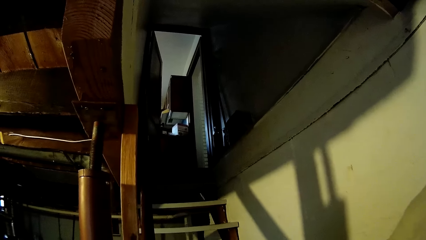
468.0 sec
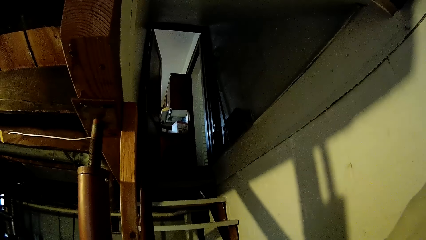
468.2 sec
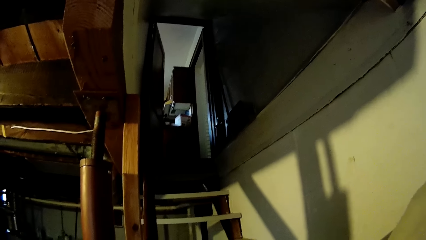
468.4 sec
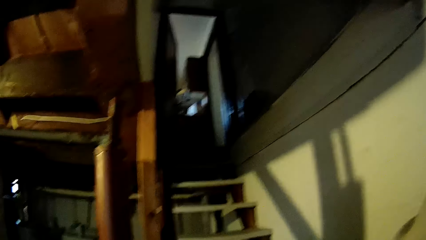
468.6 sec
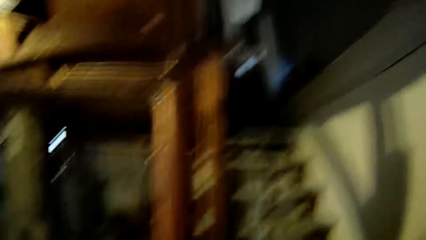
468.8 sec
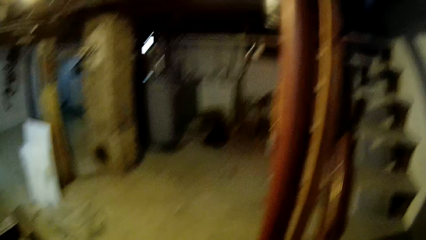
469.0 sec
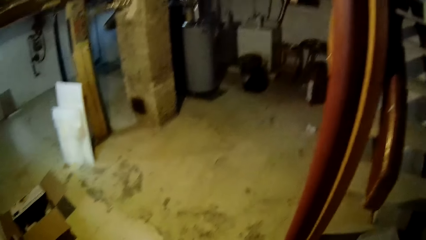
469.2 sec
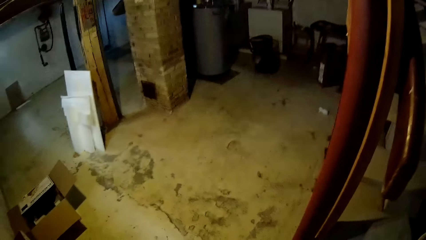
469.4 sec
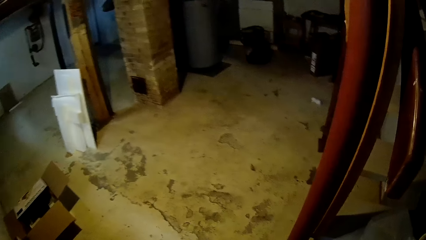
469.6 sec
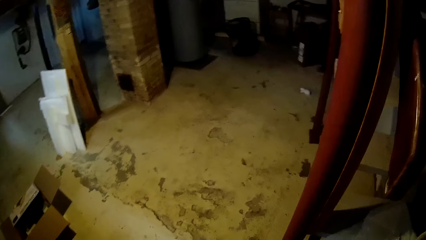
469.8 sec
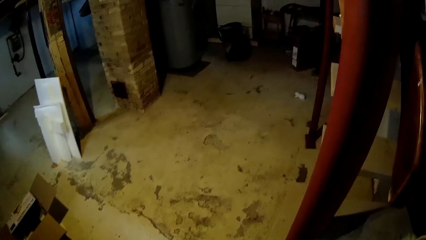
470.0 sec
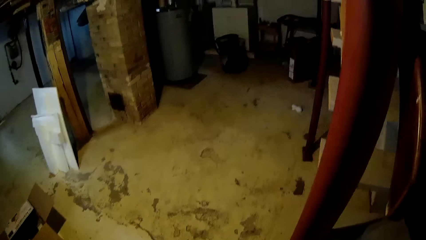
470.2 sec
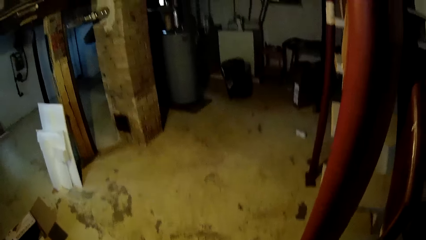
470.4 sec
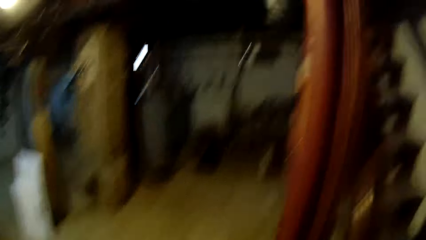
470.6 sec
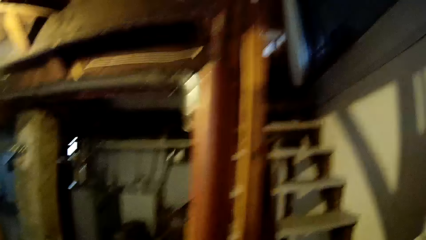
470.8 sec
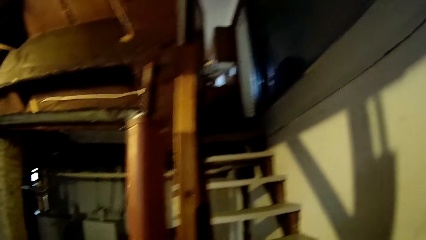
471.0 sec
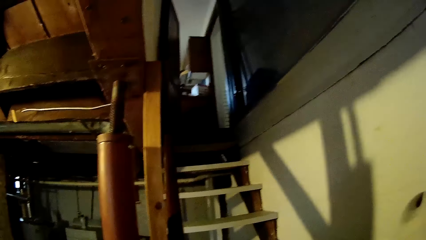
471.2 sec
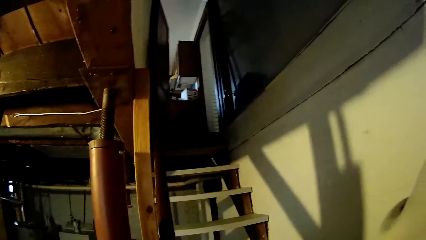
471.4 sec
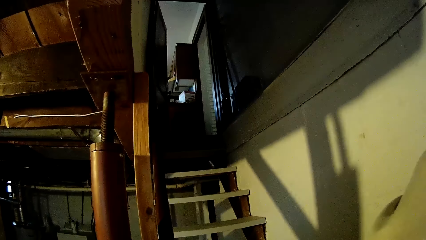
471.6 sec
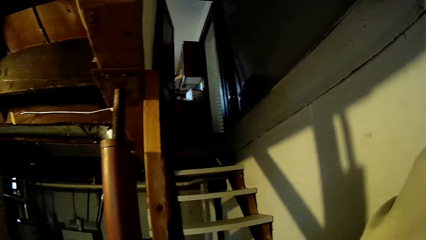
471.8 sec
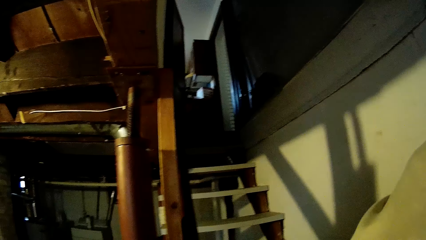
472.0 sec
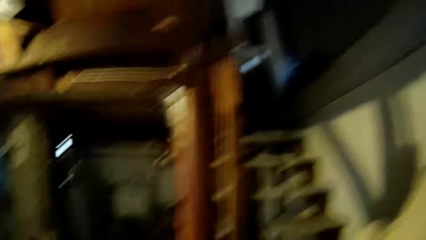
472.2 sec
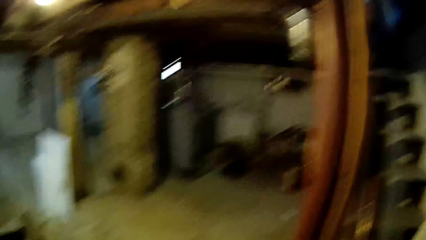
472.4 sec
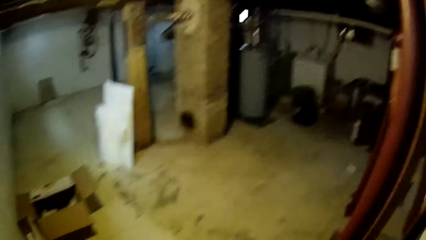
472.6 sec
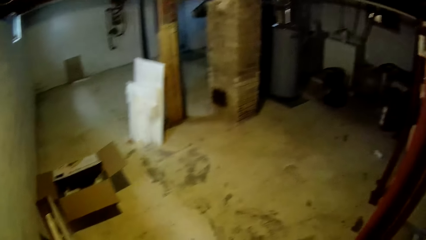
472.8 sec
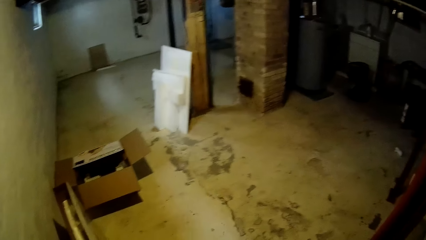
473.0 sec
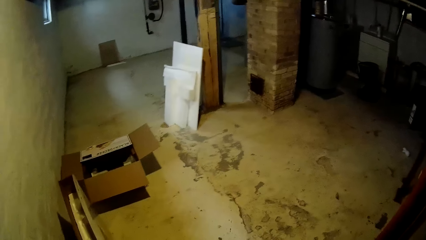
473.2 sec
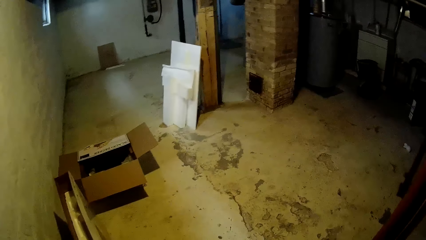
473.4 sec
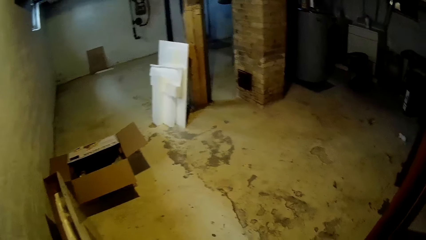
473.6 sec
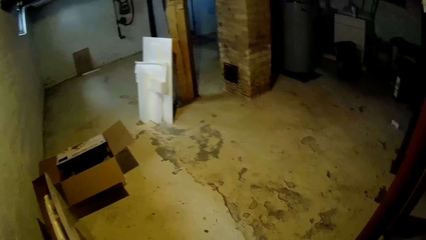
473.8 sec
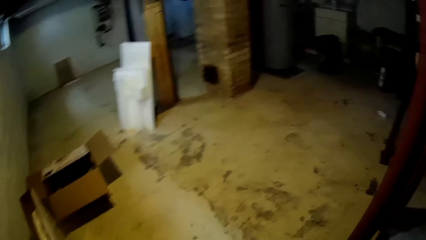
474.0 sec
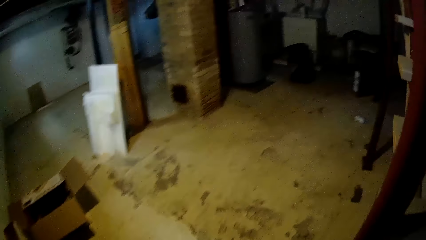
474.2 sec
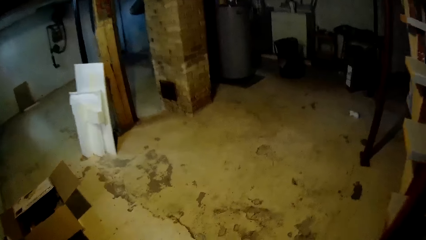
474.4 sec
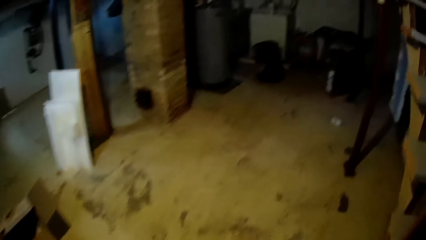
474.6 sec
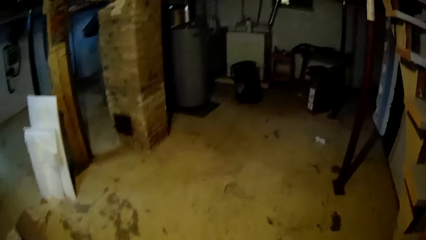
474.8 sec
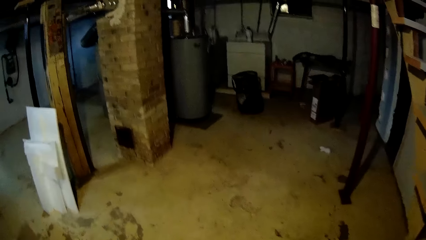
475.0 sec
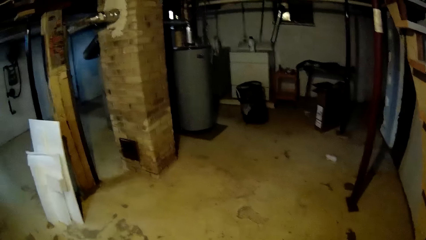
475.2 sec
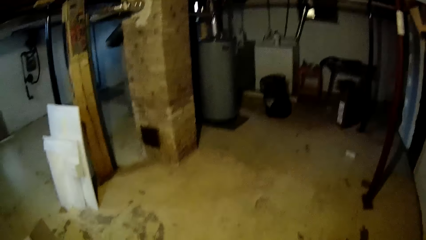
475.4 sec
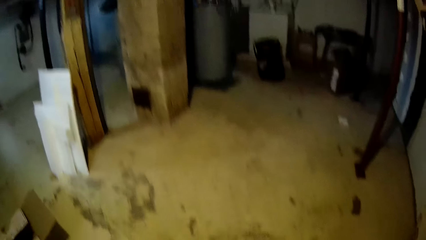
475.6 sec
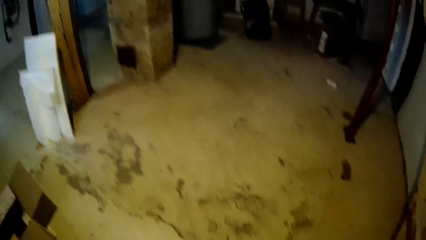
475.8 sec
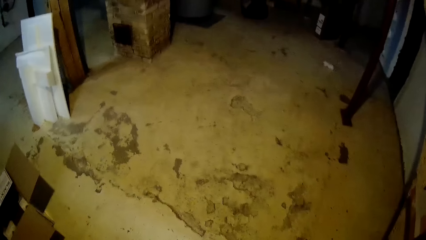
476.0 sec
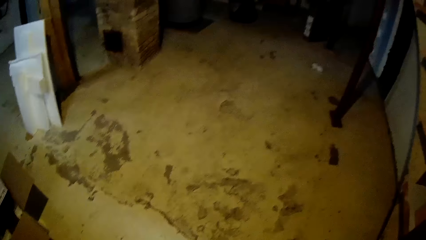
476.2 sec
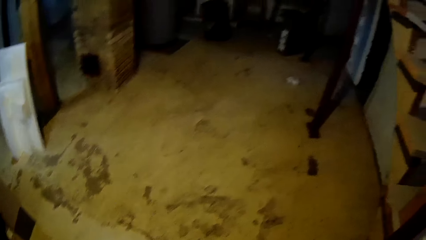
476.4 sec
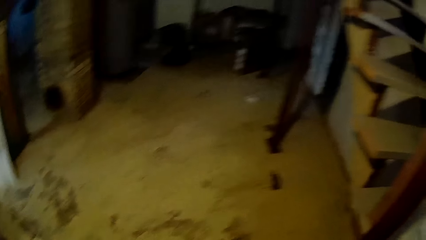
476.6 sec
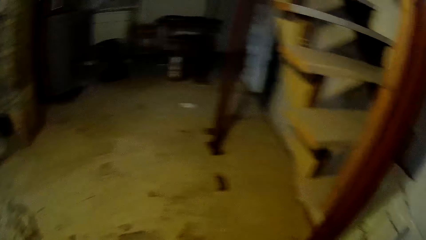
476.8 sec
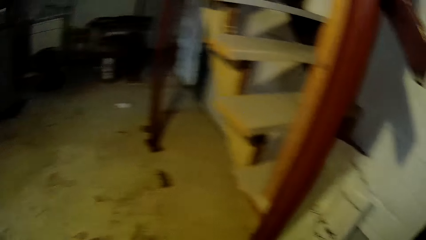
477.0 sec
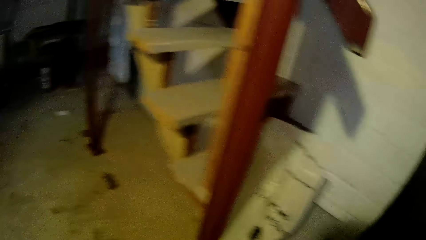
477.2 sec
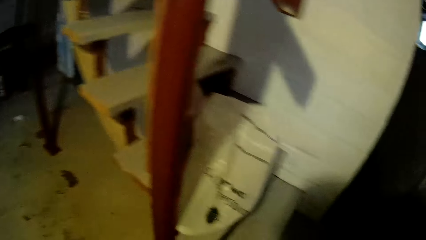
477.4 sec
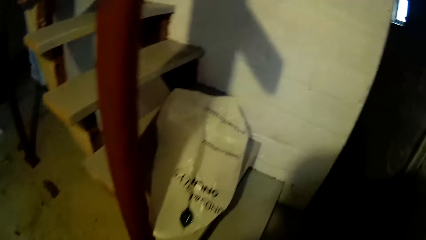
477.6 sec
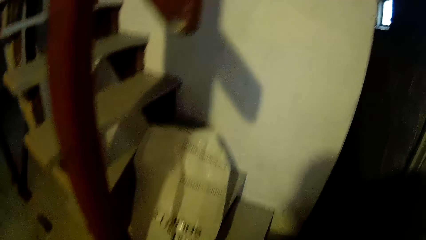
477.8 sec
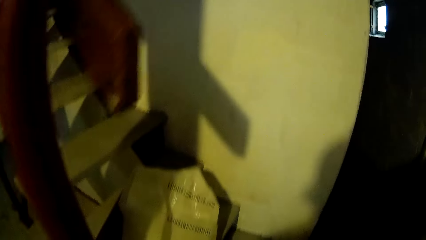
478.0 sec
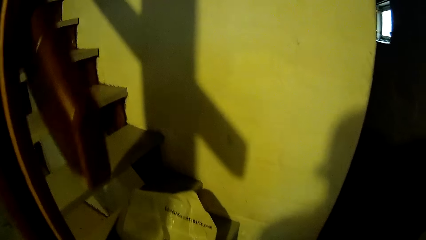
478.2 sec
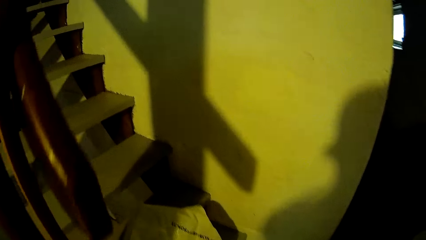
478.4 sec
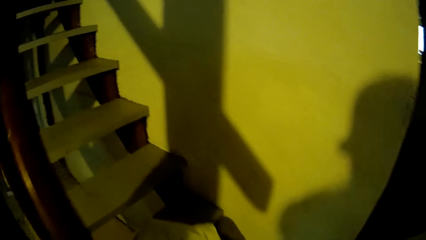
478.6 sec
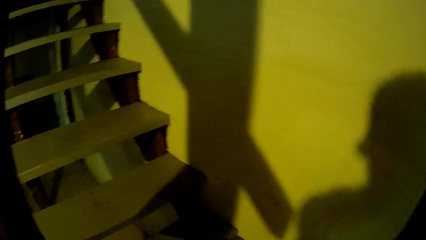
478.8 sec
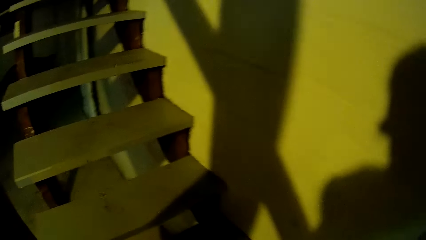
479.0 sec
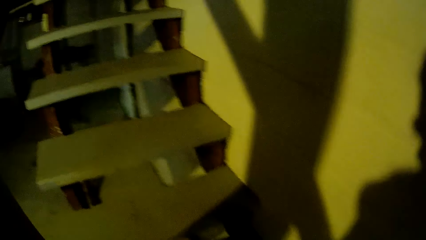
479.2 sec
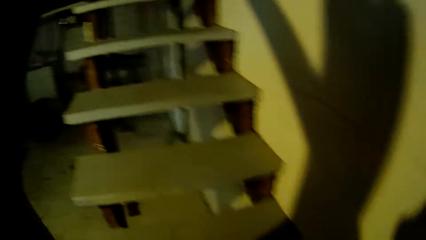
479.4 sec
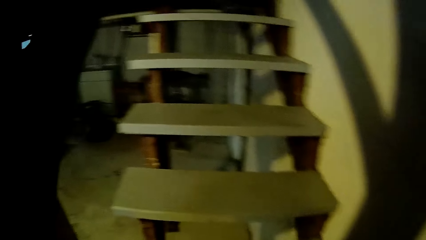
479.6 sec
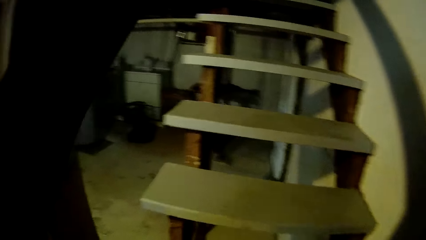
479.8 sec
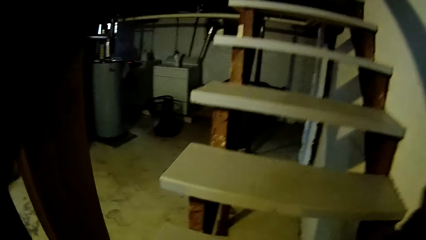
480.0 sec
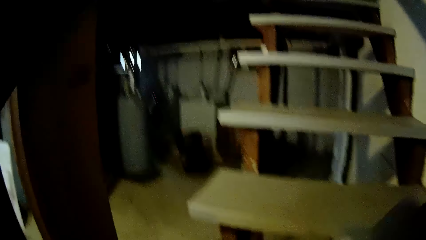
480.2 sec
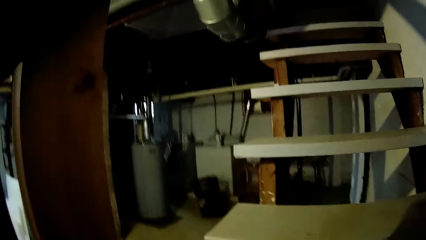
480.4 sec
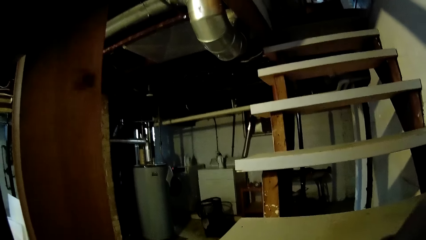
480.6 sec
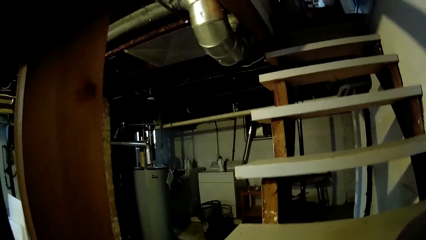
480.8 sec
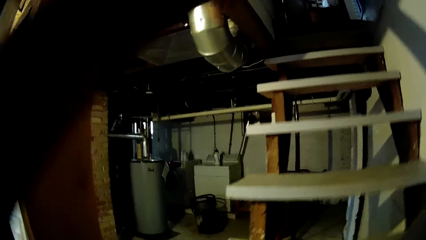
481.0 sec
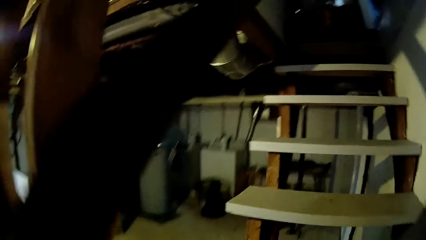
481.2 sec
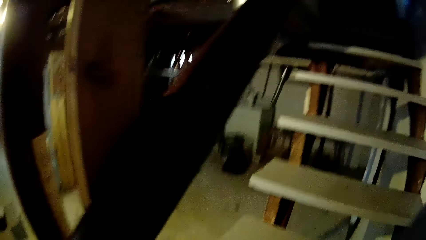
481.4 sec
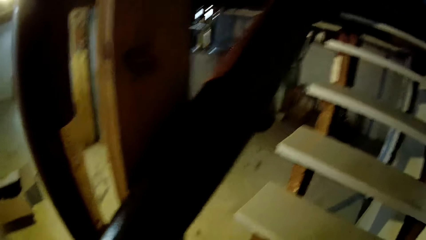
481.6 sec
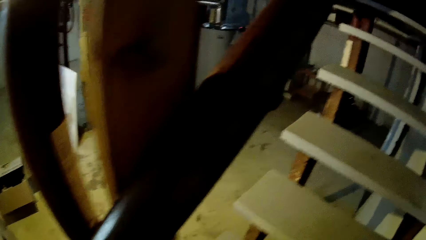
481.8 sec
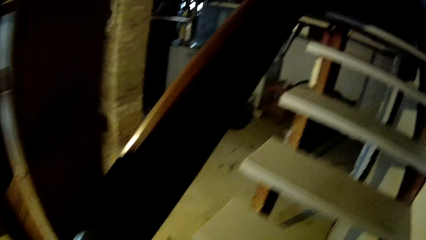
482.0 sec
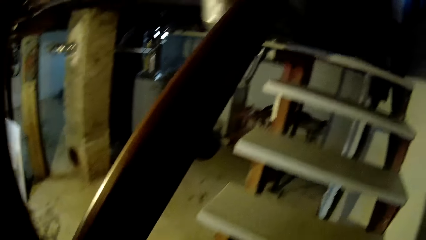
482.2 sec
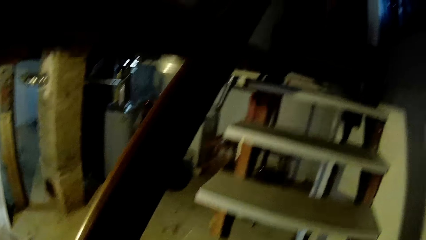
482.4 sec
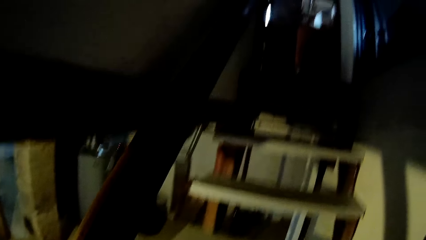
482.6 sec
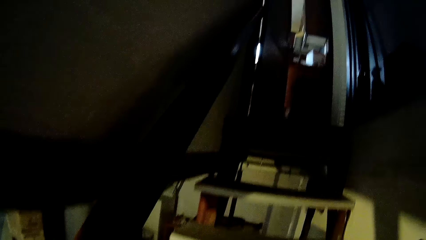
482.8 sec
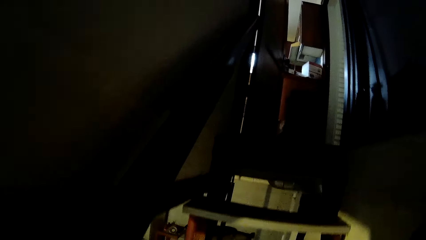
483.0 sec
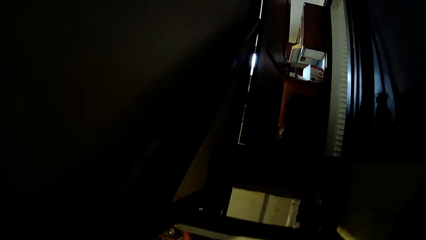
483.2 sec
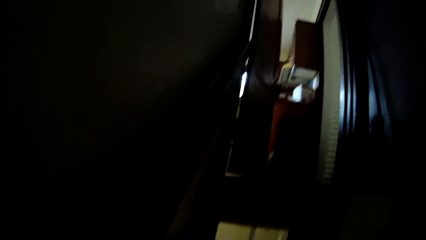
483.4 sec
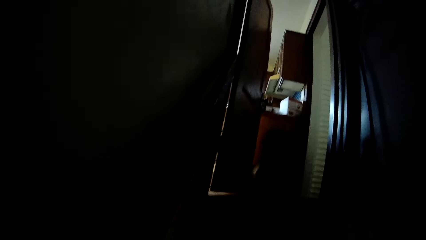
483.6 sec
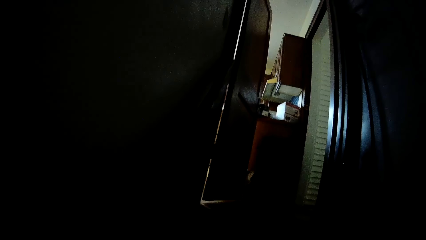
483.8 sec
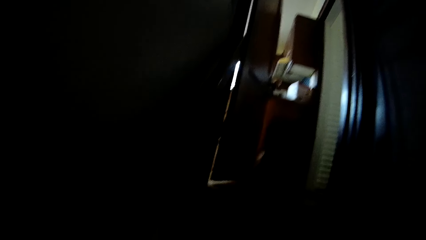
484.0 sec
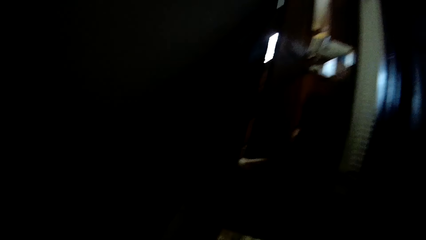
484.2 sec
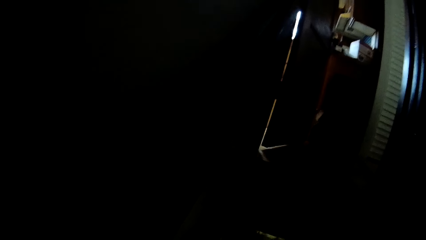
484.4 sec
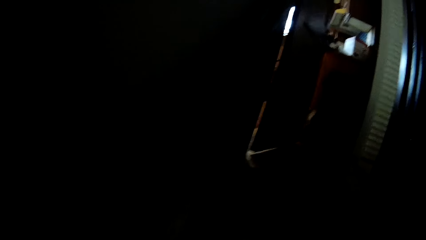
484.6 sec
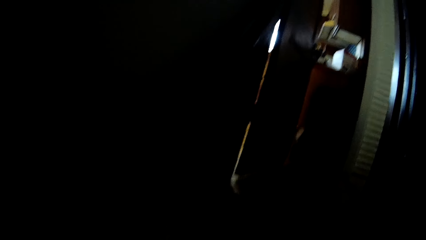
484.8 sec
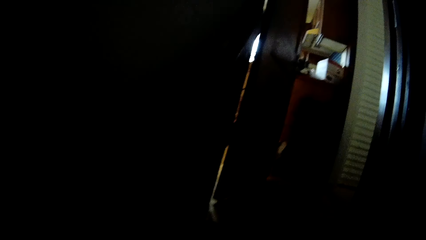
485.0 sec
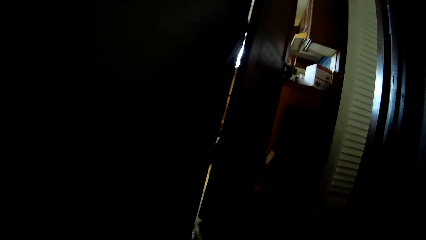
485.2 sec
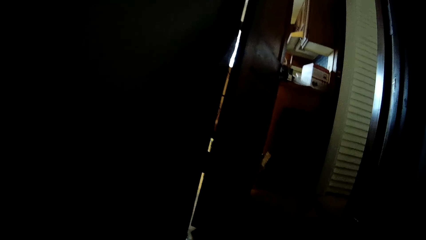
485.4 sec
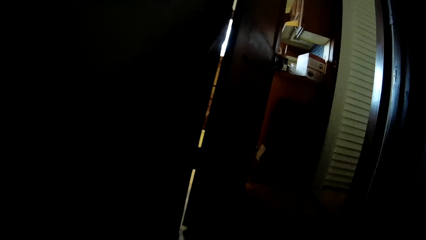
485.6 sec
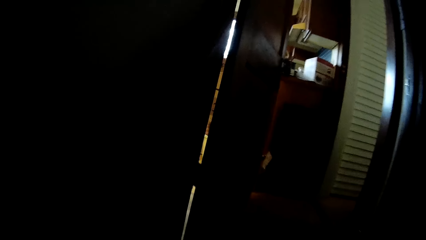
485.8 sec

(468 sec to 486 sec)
The camera wearer walks up a stairway.
